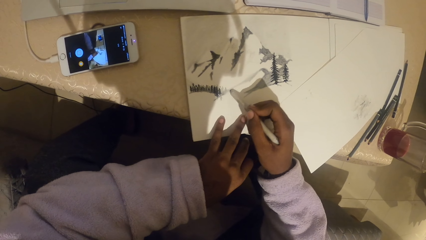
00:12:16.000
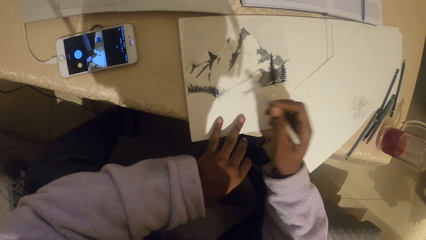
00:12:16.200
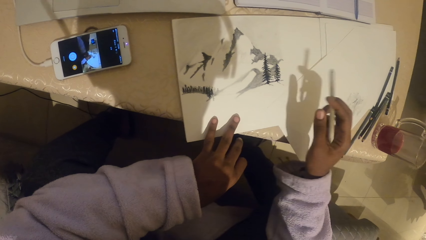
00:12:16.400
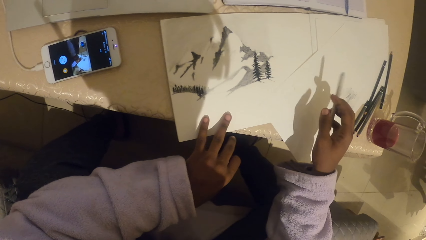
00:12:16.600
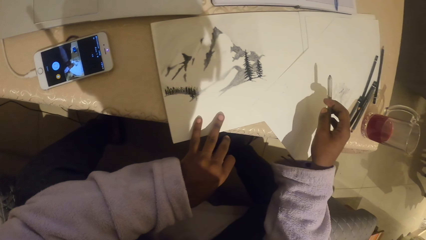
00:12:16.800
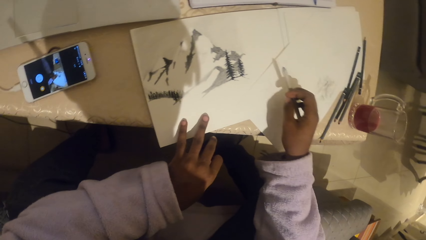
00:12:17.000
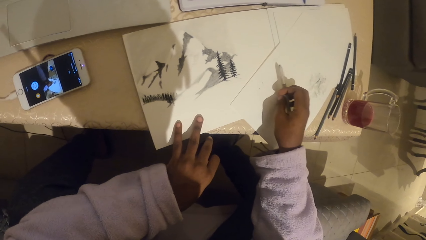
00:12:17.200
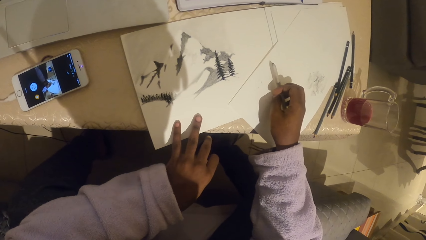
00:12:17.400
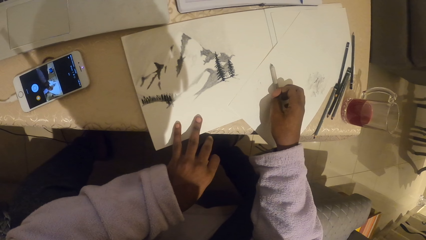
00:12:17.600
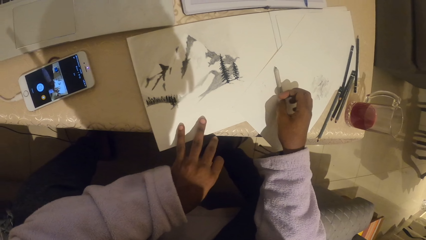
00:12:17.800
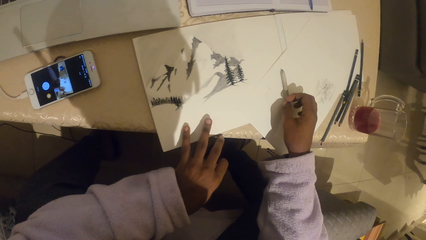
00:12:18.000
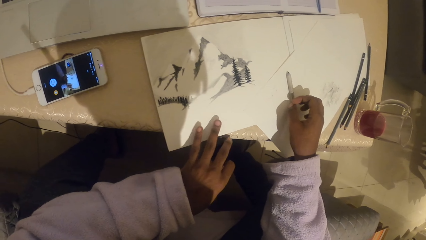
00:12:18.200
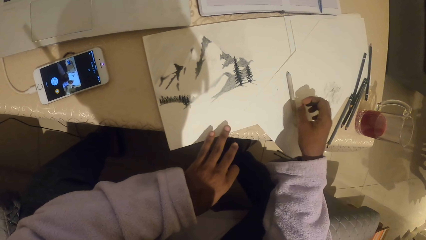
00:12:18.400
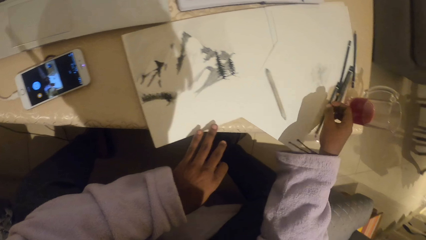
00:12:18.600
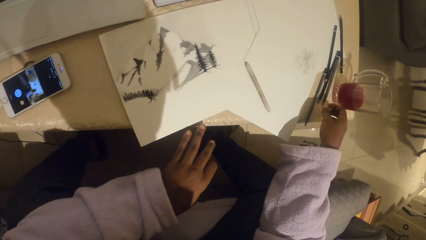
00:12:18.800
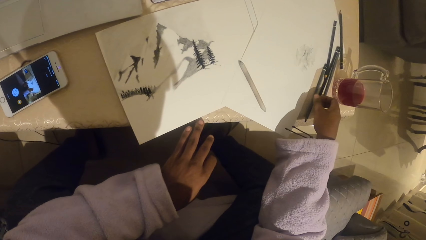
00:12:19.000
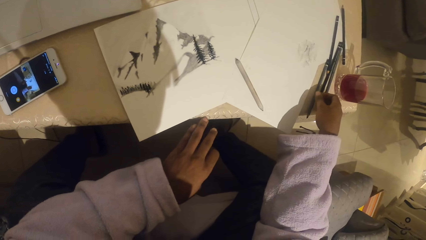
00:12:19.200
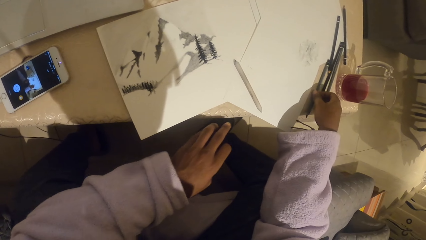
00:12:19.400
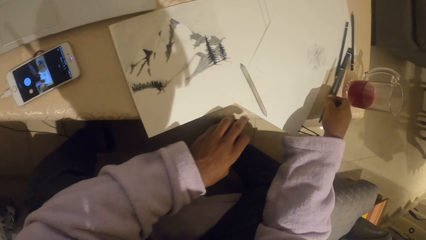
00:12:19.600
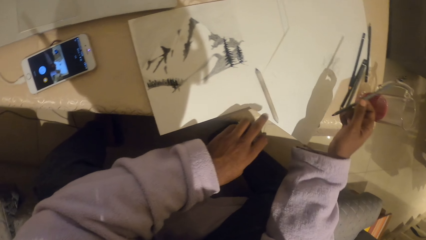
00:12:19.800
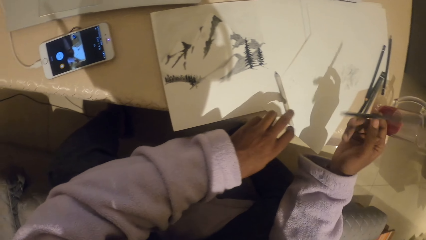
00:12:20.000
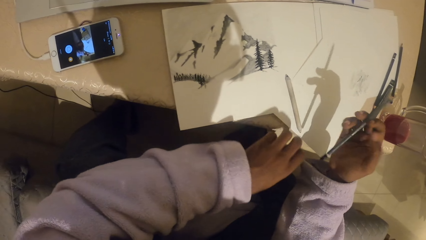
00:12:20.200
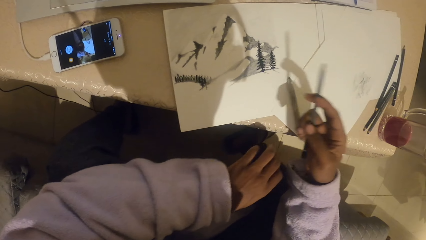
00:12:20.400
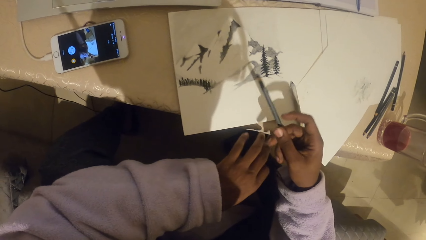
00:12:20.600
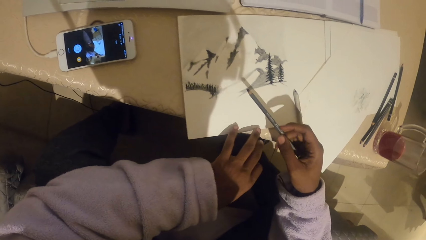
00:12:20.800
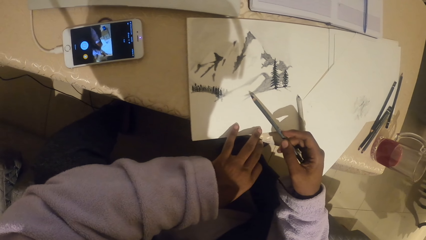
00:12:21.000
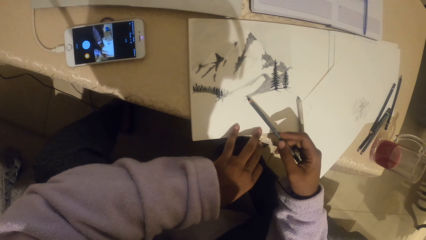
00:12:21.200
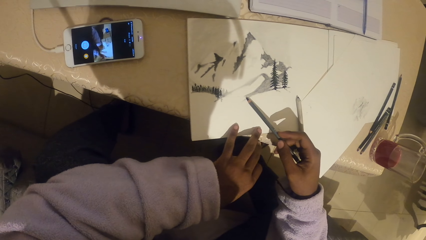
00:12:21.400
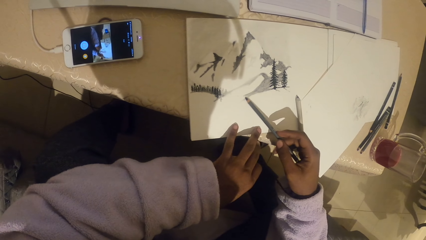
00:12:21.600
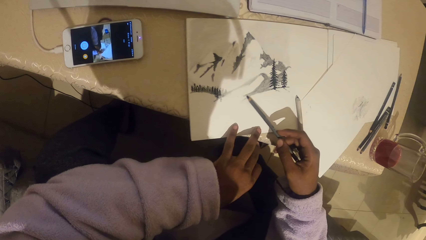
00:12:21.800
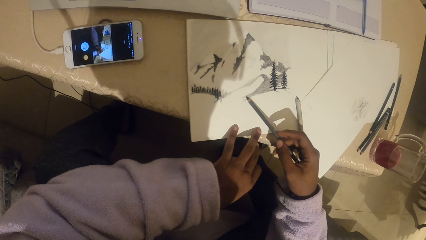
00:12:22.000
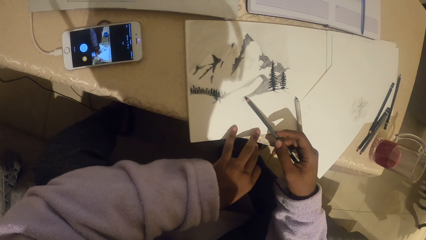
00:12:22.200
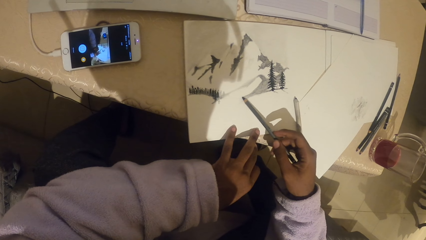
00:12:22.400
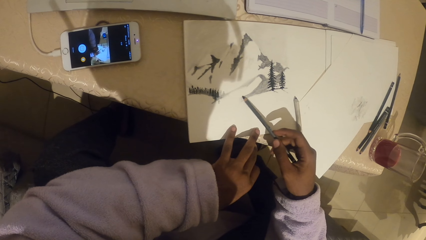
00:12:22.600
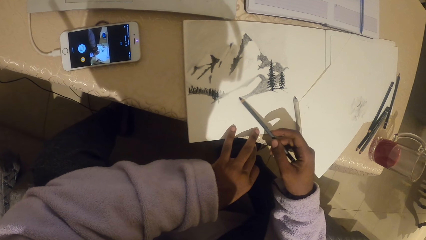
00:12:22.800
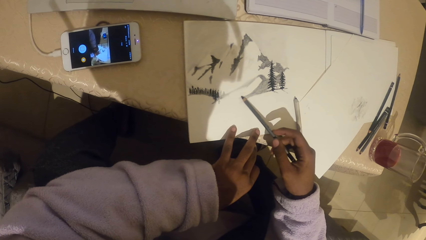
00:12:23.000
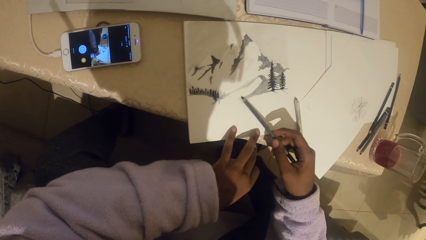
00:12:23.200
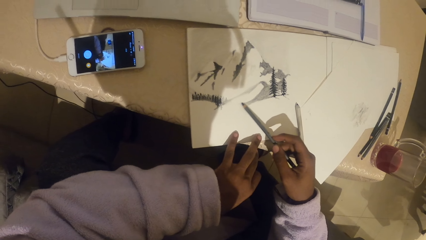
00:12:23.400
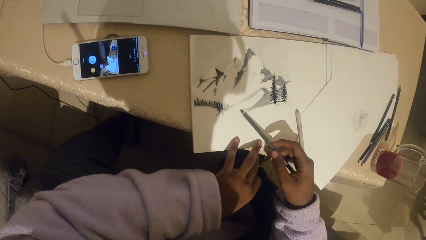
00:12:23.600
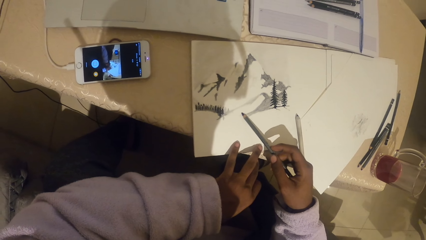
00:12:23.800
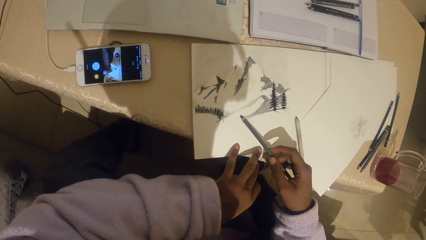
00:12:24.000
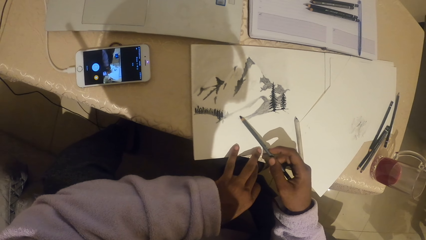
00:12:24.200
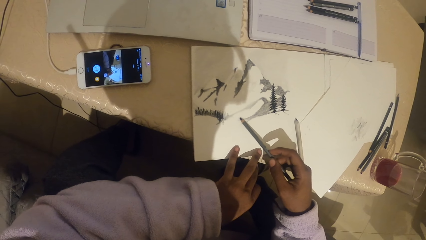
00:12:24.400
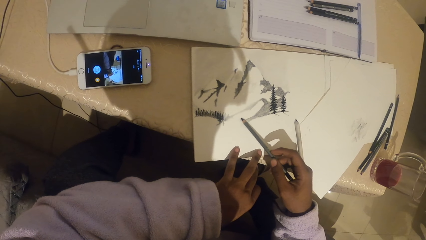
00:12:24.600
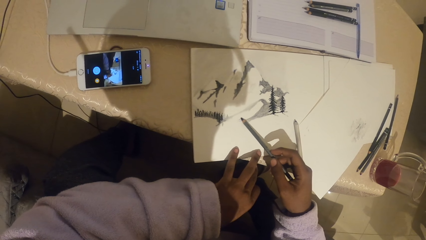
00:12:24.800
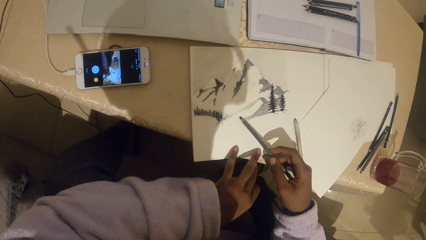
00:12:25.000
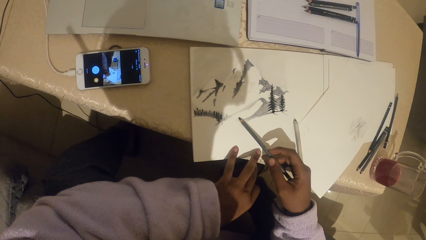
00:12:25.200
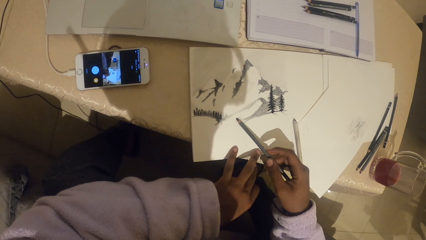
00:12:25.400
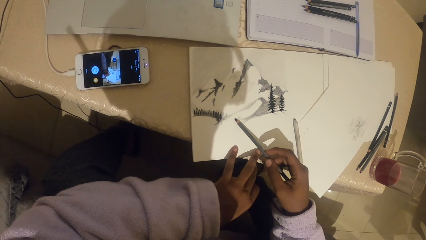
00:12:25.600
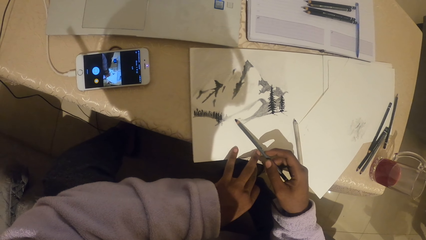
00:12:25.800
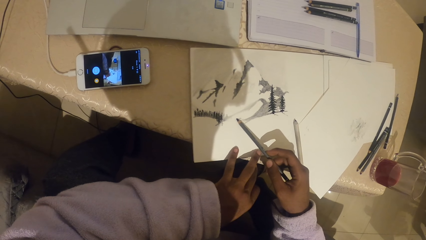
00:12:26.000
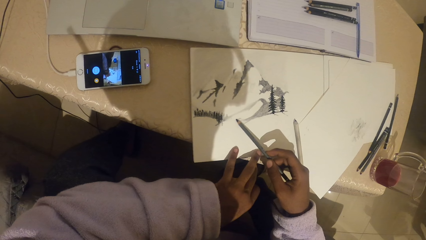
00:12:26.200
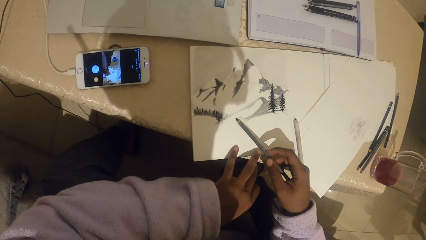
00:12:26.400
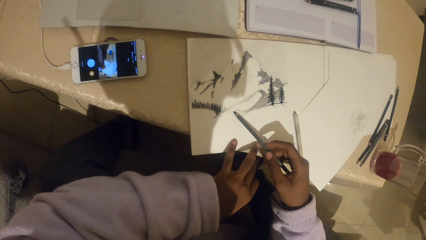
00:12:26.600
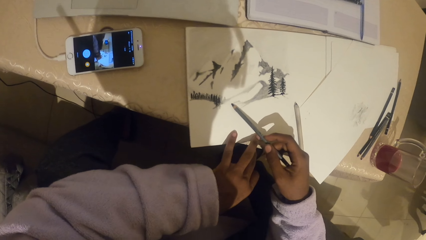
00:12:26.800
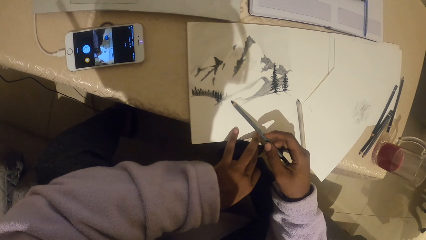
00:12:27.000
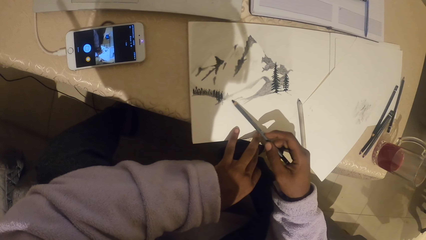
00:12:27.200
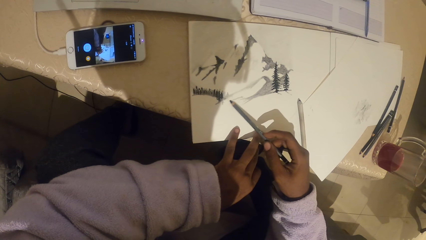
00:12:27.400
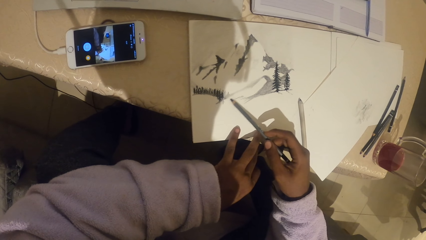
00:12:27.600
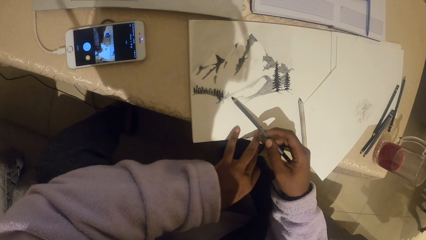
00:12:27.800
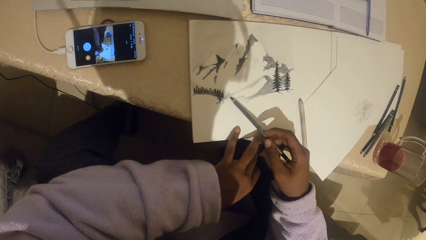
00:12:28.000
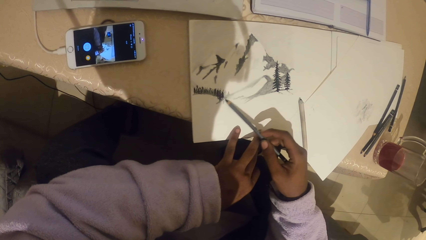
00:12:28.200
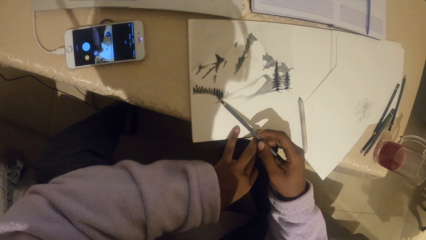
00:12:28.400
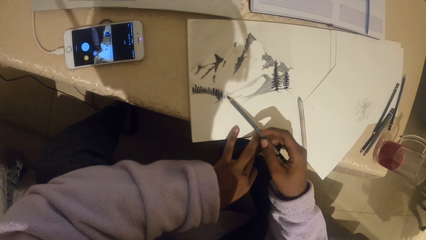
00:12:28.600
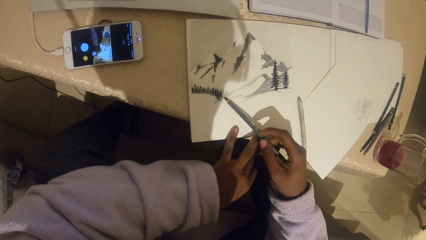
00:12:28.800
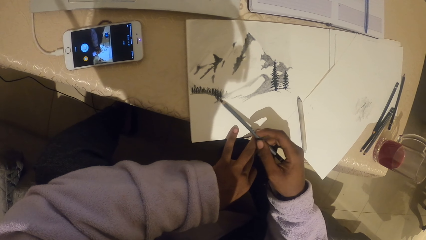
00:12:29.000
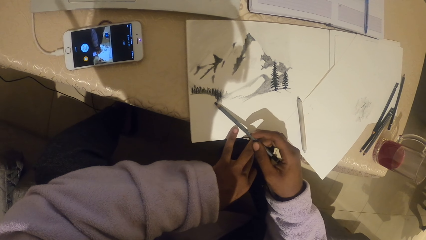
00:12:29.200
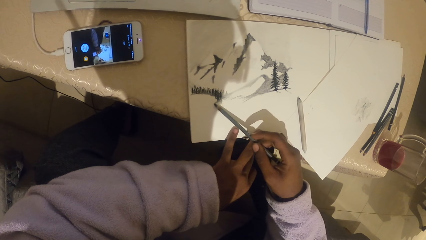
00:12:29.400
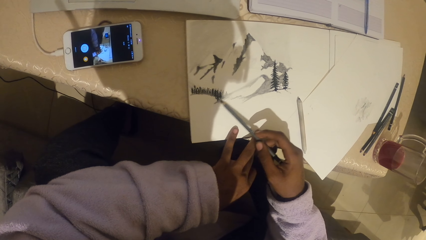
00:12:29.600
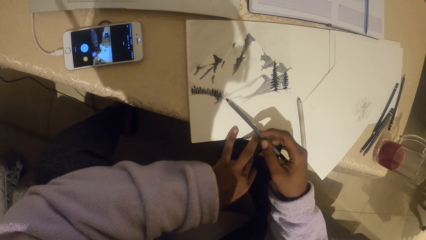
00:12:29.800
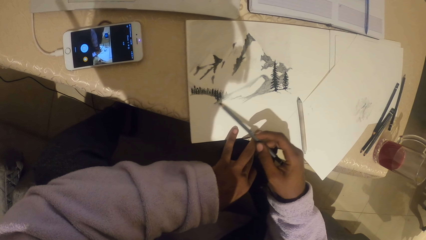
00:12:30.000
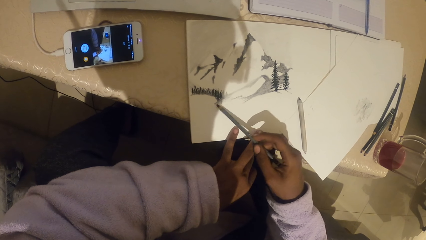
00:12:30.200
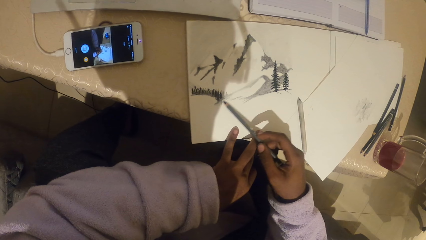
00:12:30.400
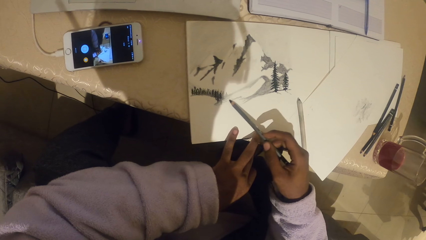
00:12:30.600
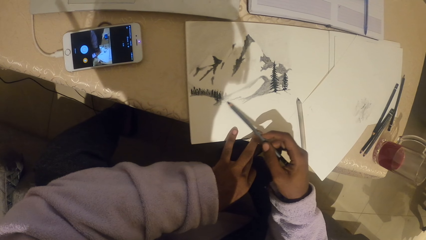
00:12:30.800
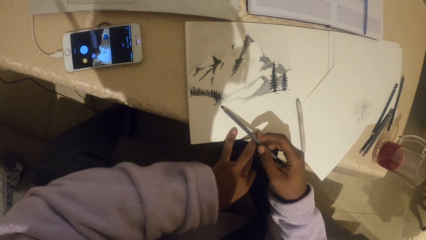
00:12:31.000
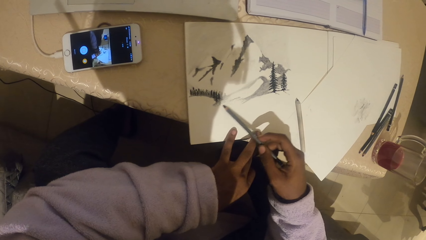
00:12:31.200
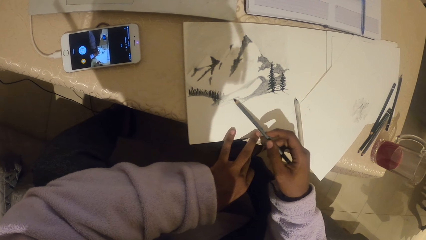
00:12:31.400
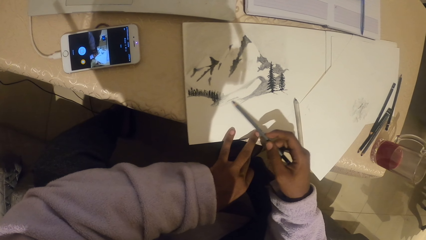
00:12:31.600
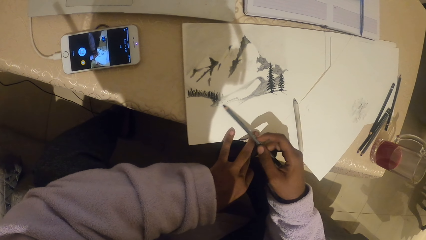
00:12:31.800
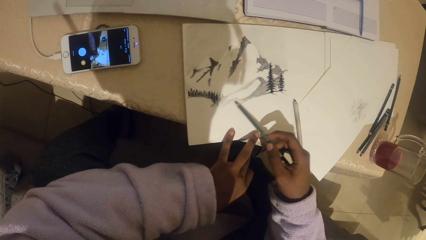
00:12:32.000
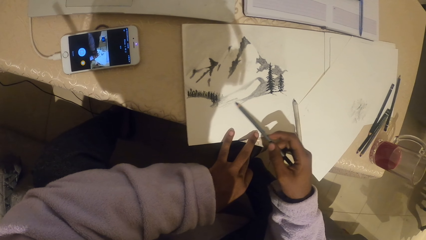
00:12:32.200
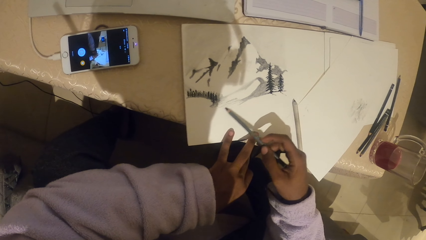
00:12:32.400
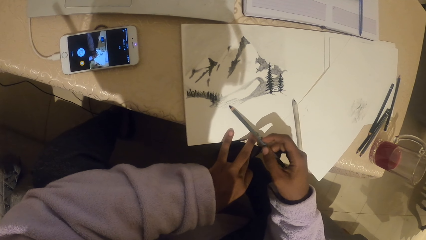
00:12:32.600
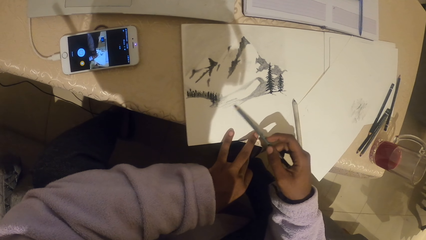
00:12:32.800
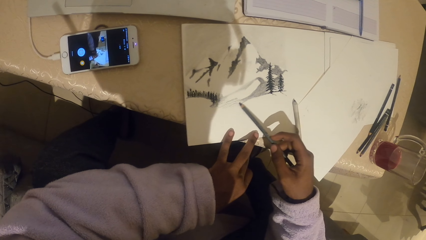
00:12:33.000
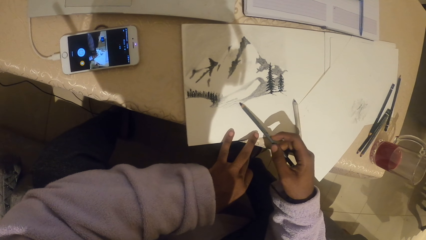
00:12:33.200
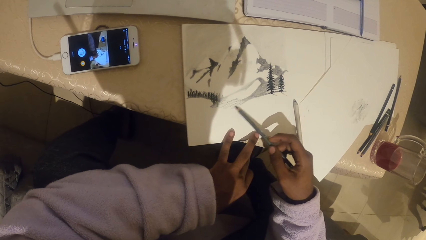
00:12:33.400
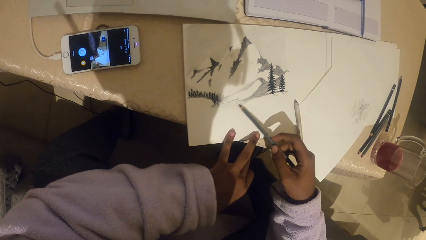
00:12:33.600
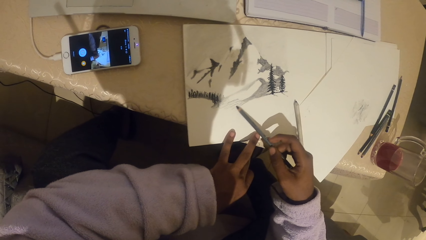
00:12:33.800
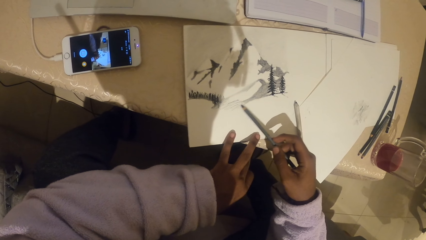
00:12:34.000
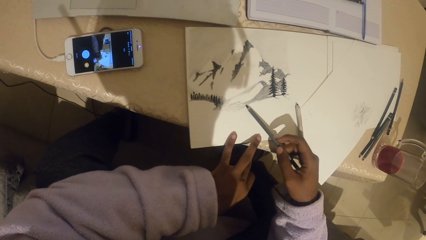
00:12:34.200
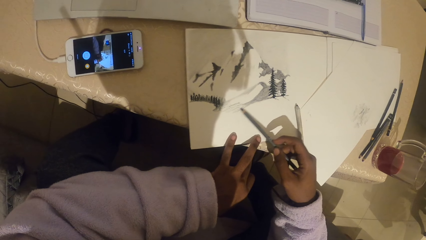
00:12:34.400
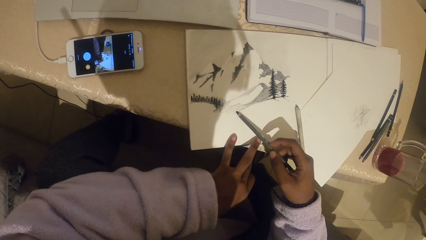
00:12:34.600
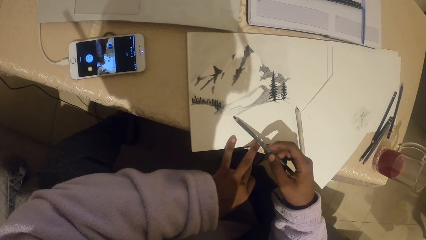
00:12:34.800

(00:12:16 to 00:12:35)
The camera wearer stares at a drawing. They place down a pencil. They pick up the pencil. They draw on a paper with the pencil.
